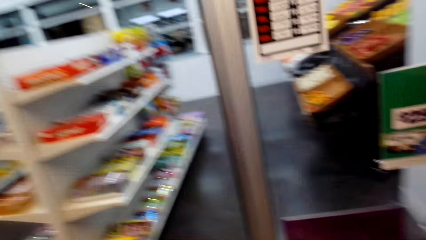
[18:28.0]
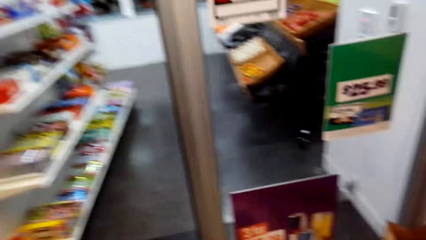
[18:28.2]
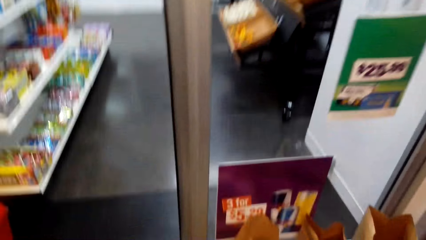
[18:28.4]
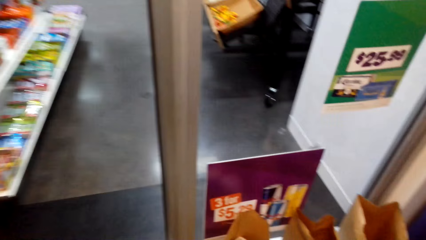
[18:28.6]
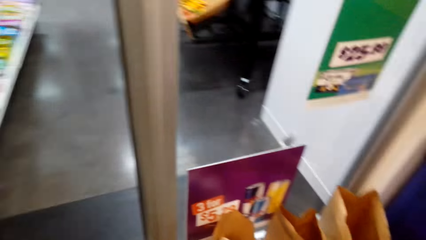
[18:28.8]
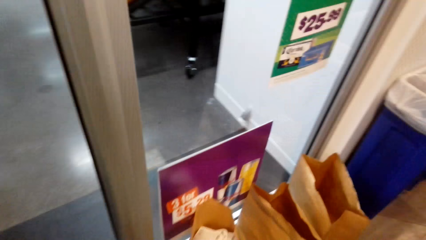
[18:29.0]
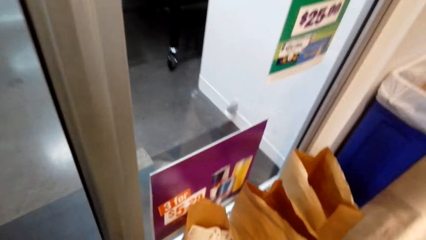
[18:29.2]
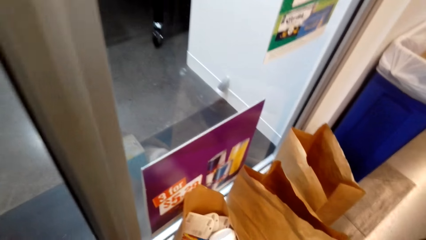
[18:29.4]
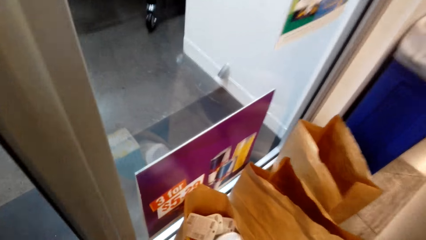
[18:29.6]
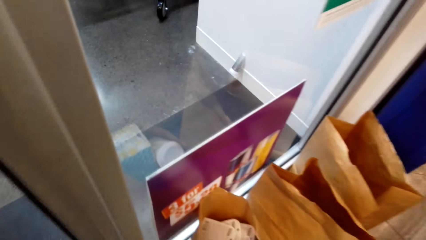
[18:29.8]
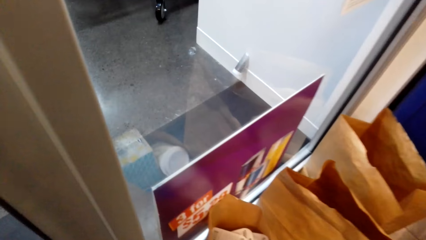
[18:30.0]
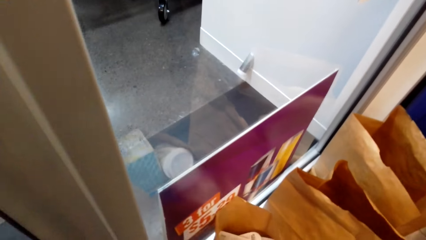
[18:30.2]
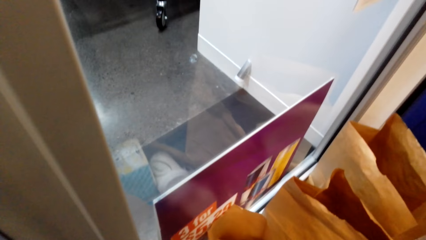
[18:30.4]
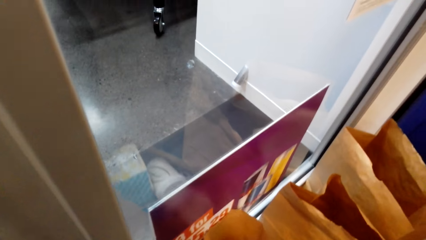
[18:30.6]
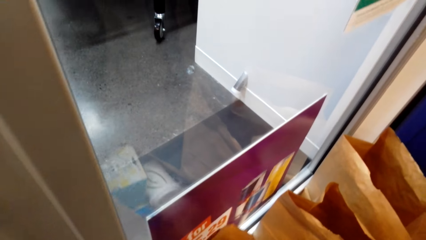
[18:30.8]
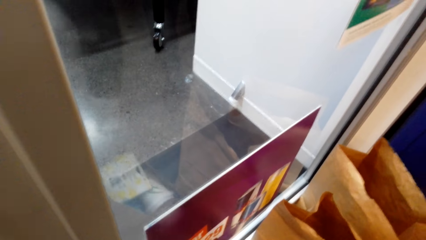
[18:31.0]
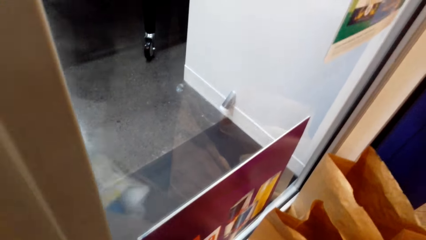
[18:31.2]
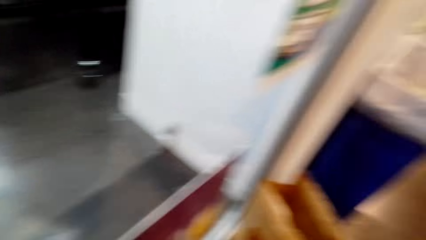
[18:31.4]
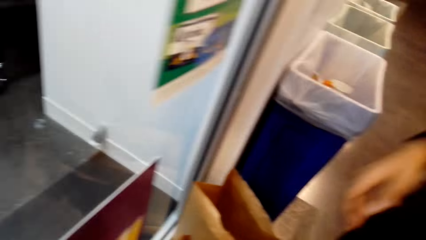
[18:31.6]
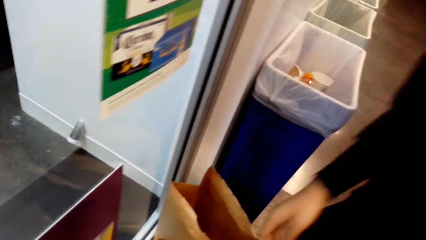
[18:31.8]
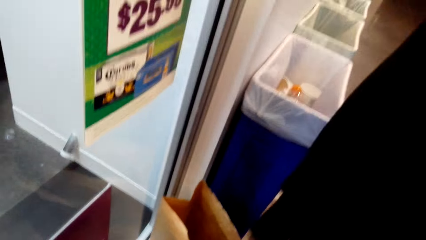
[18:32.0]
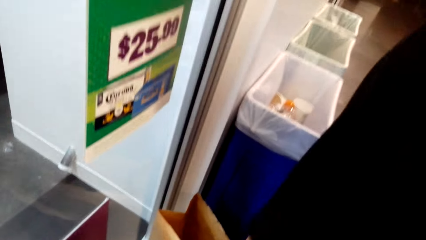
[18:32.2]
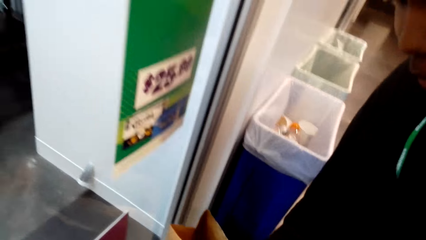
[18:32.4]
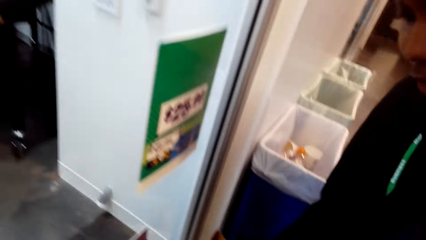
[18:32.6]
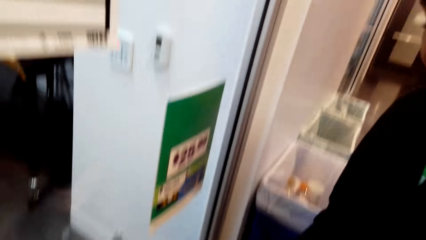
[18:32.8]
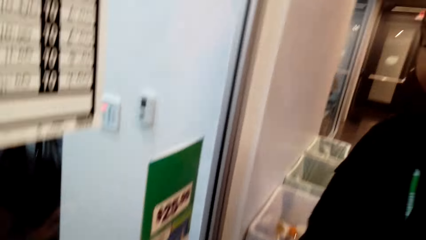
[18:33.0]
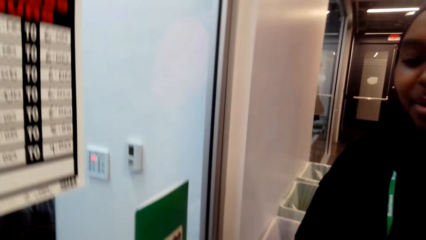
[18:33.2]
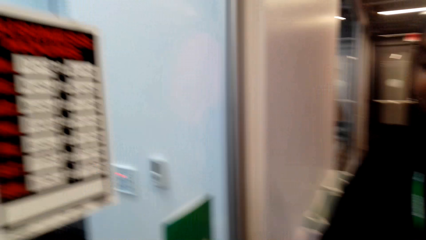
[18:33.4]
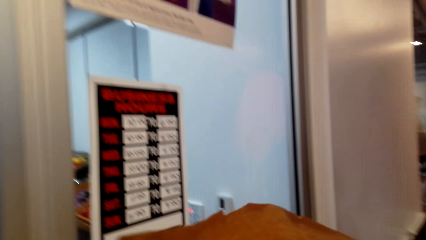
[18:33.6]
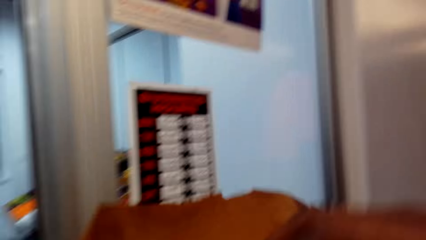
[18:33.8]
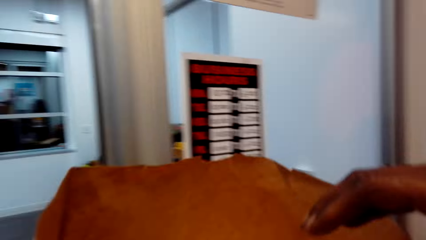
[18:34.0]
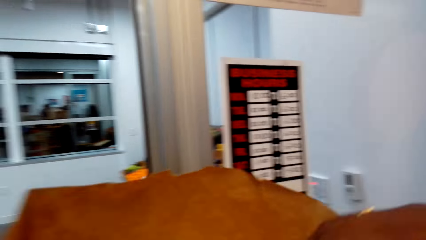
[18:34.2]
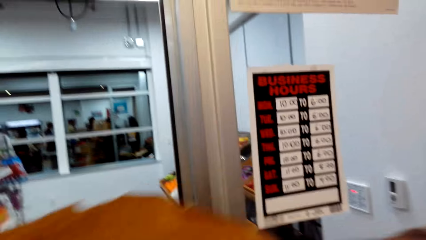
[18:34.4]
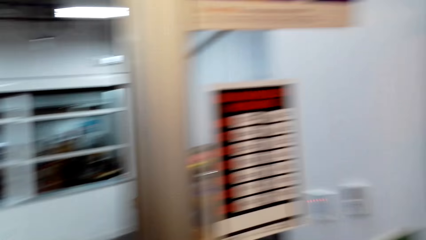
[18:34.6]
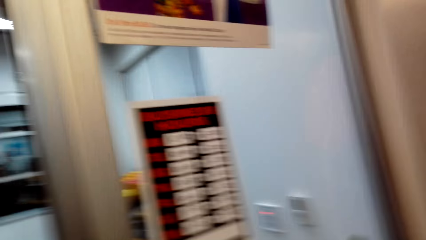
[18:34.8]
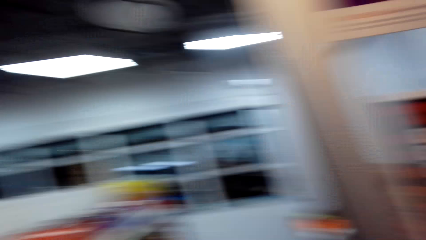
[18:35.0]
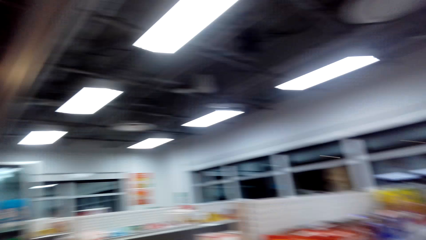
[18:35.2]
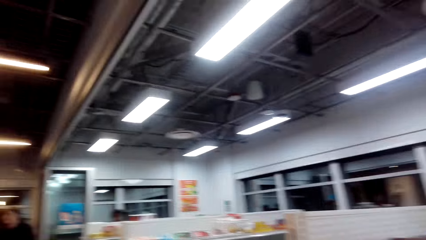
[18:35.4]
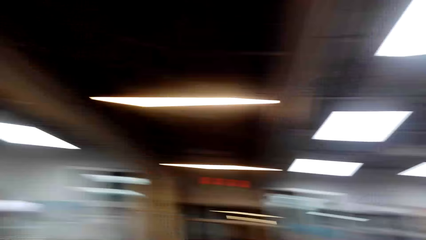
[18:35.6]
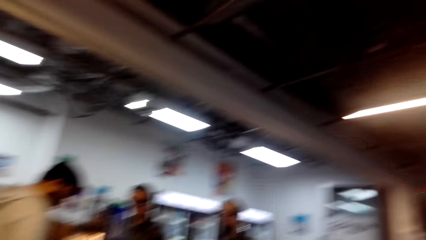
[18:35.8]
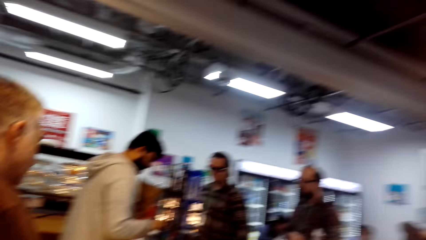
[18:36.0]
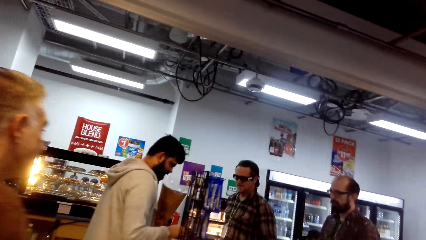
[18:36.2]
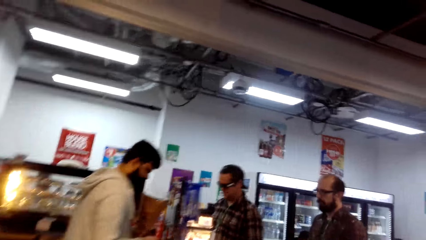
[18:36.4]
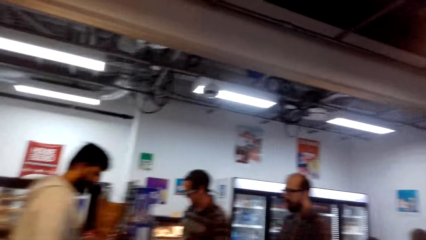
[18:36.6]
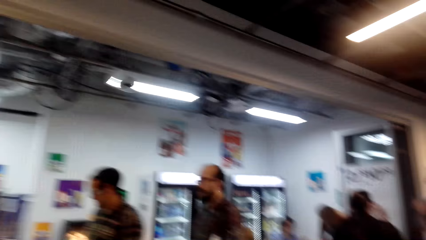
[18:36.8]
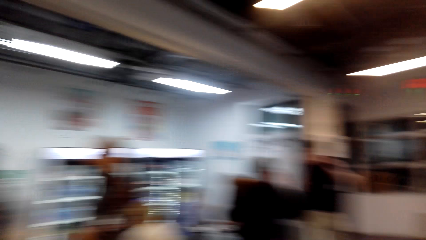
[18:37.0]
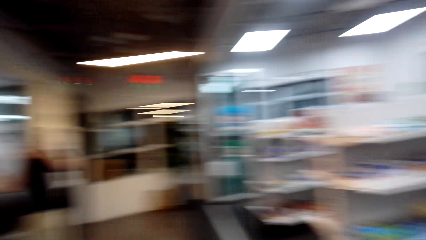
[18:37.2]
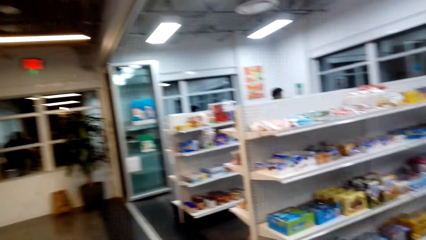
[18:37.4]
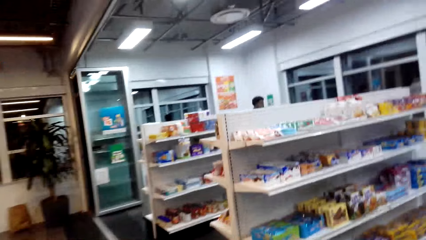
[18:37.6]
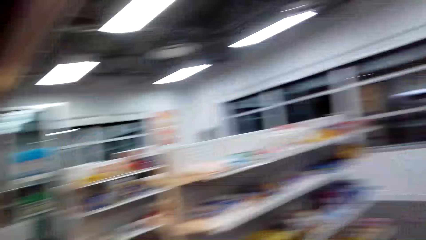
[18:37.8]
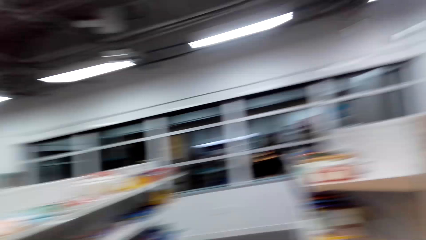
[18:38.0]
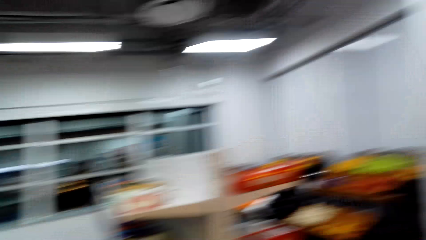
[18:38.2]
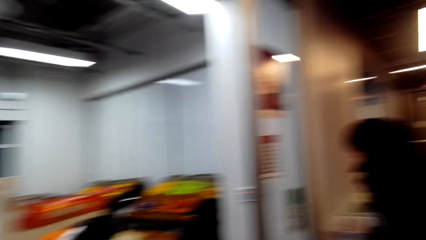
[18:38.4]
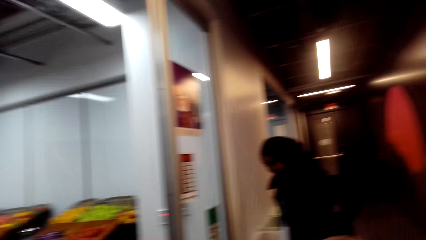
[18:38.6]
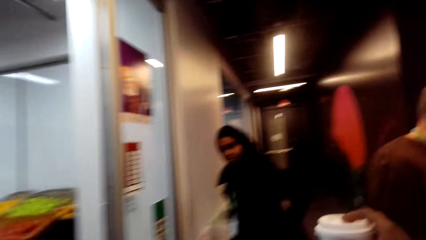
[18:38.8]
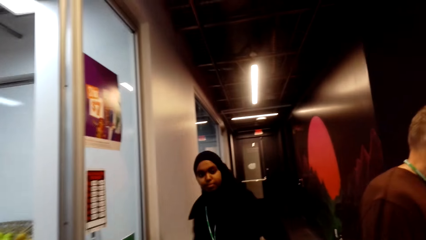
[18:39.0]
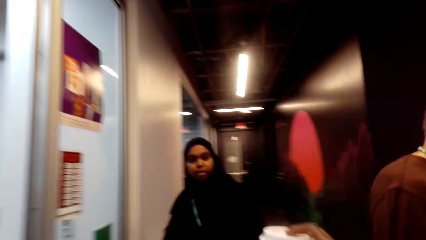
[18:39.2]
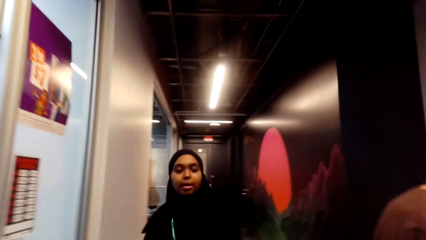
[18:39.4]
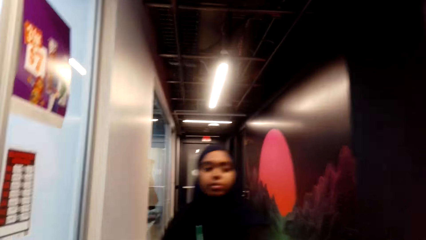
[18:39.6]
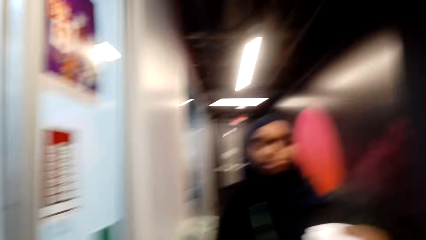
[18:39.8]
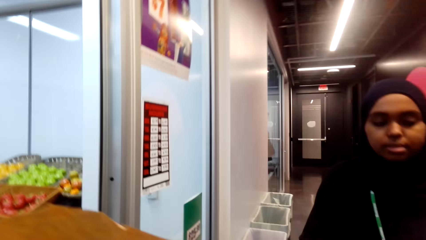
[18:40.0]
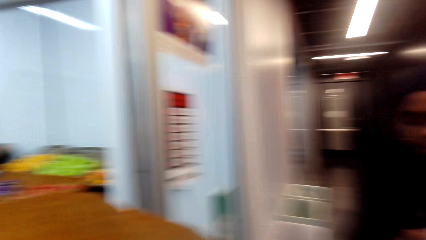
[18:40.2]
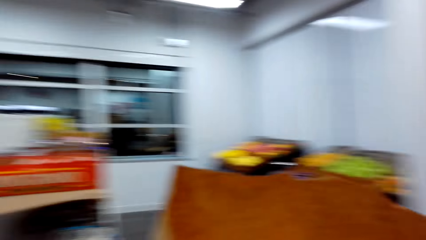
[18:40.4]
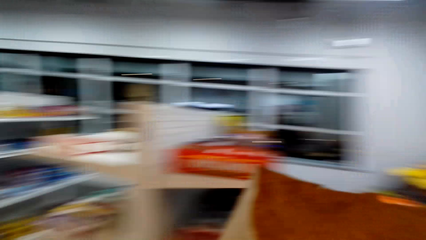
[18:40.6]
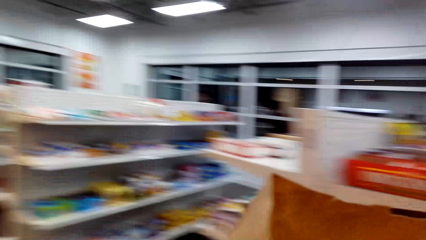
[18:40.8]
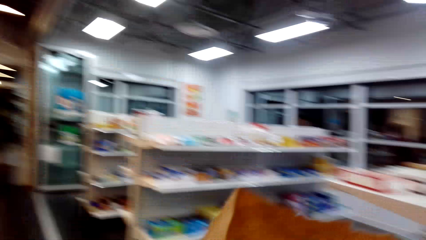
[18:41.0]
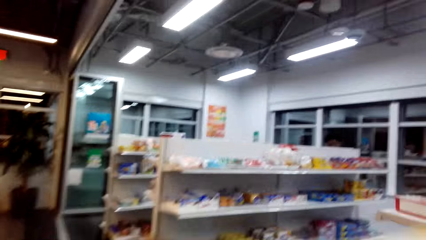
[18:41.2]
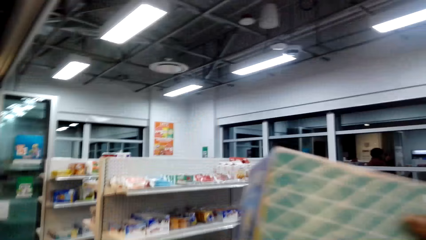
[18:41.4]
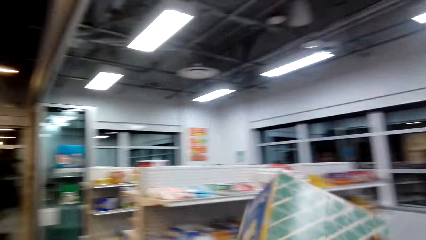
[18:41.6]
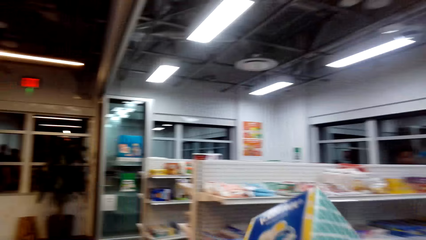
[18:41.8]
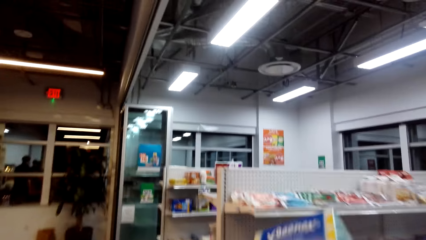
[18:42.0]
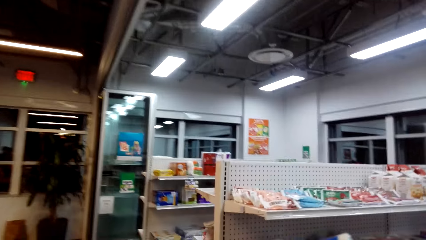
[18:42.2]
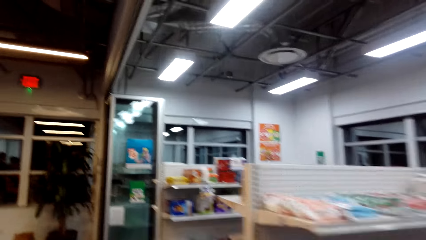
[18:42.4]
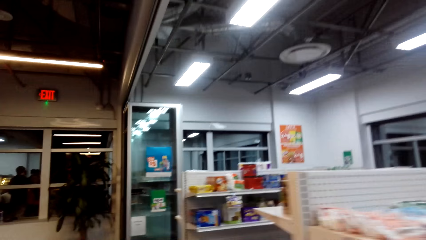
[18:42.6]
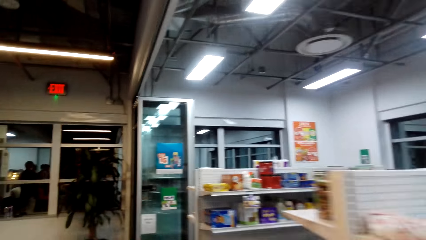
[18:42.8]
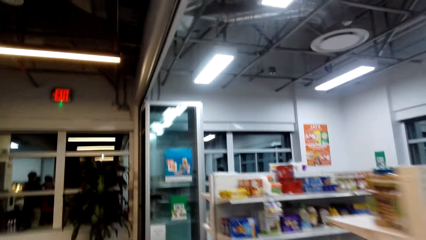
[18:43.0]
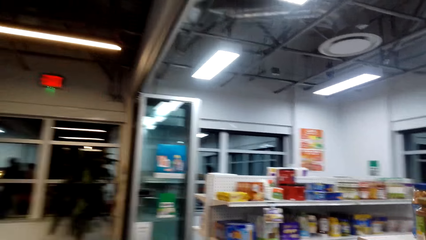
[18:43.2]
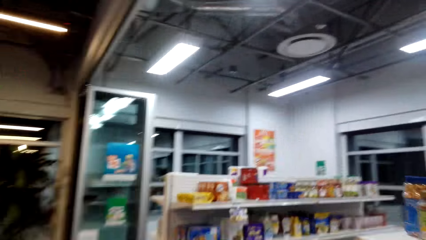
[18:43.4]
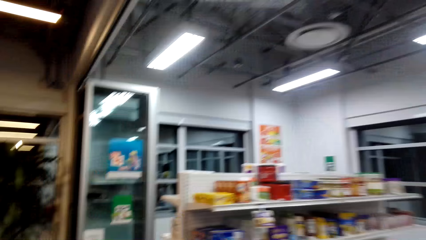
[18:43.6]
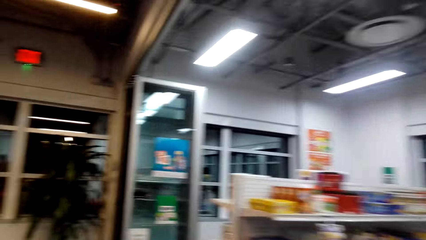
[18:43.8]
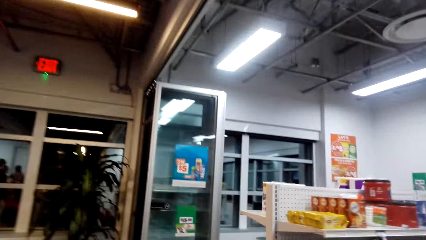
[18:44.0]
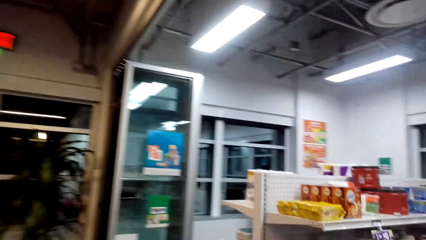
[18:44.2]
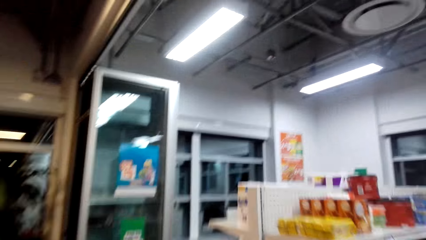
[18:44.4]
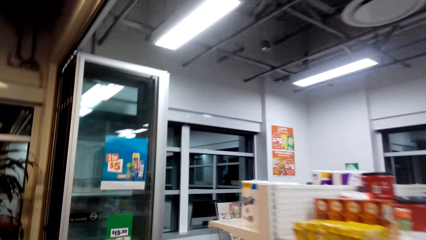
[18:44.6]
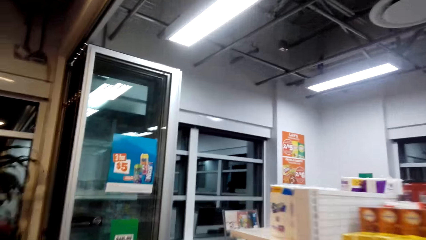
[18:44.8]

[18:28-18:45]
The camera wearer looks around. They lift up the shopping bag. A person looks at the camera wearer and talks. The camera wearer looks around. They raise something. The person puts the box back. The camera wearer walks around.
